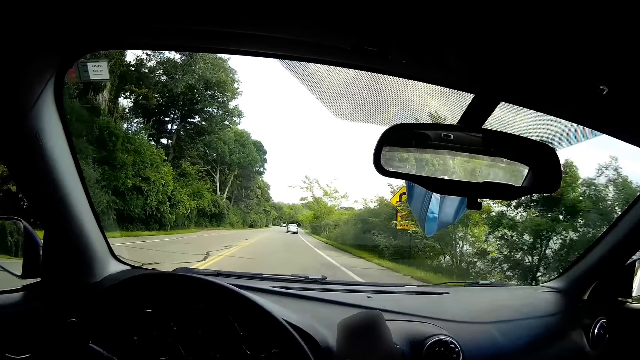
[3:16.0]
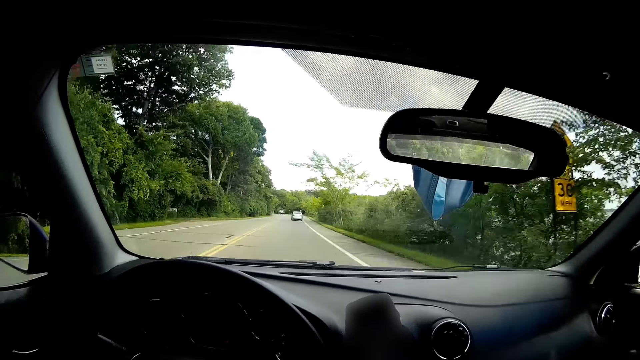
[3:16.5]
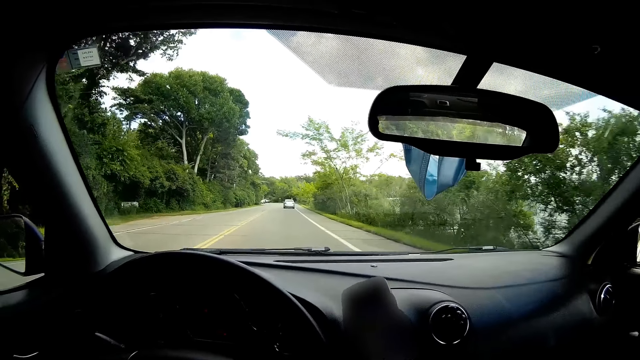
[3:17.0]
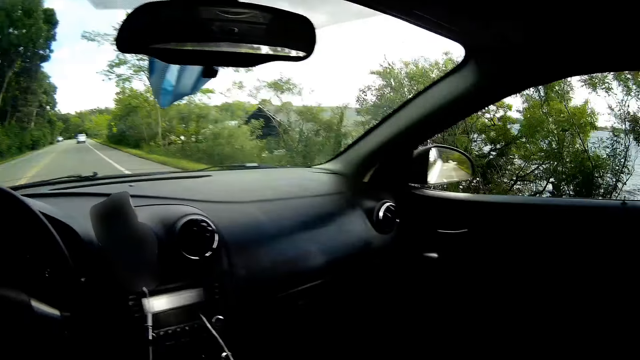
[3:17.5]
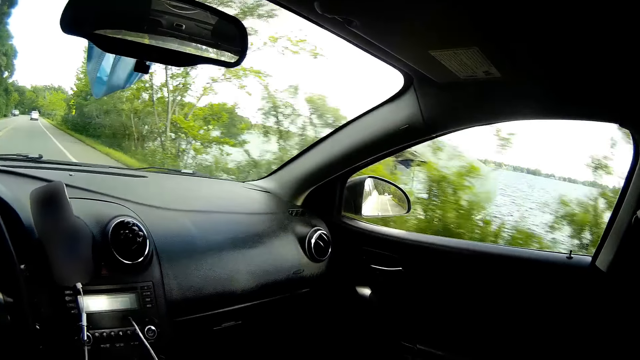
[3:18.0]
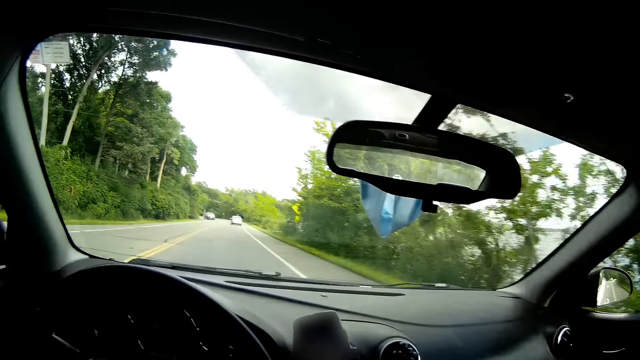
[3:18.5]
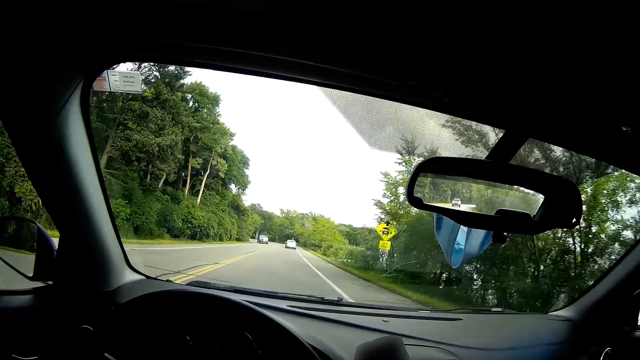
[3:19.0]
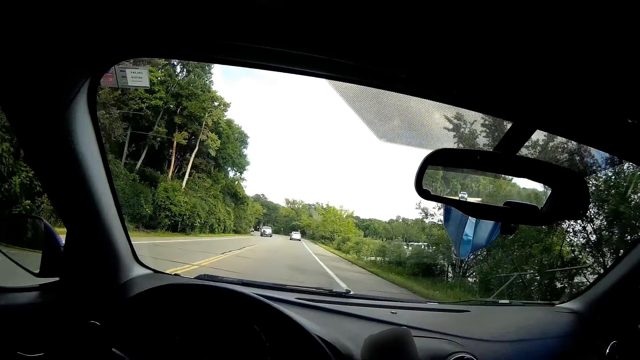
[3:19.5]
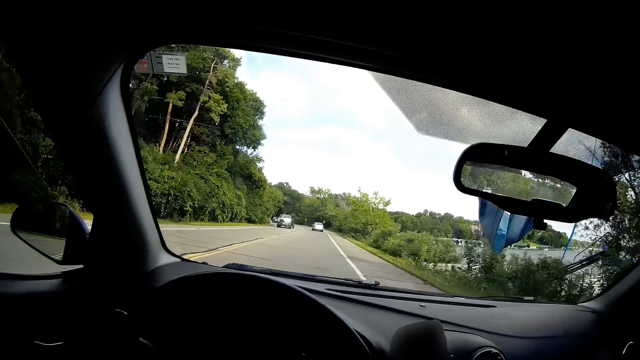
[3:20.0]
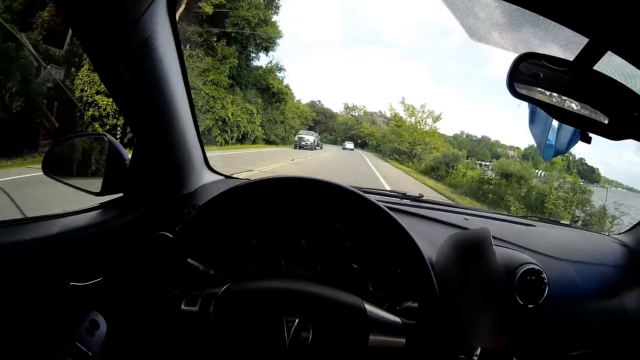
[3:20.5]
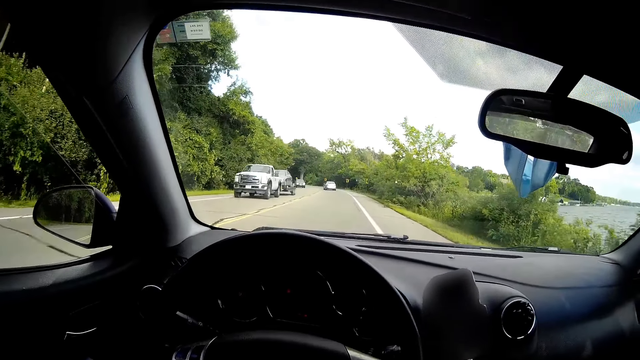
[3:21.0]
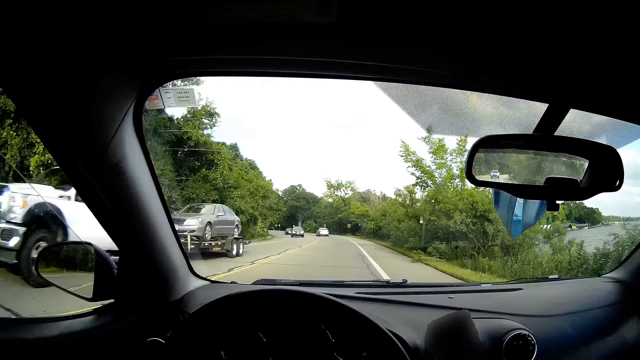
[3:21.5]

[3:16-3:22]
The camera wearer drives and looks around.

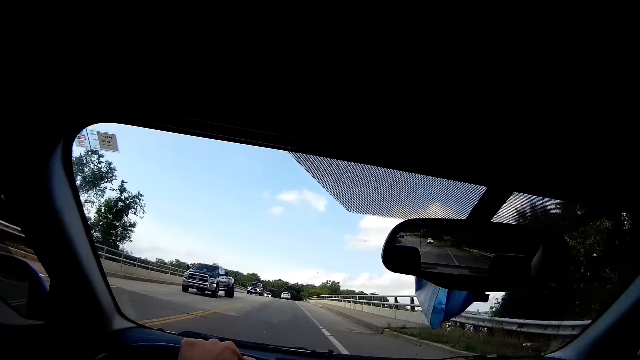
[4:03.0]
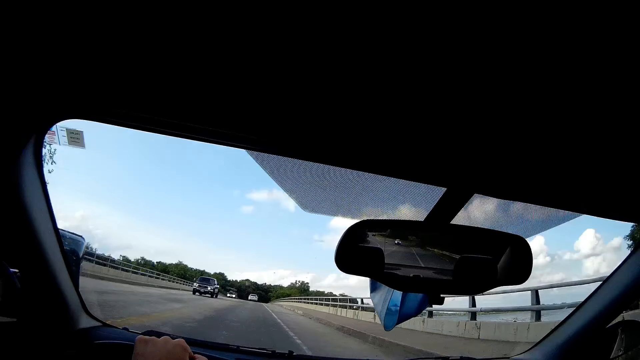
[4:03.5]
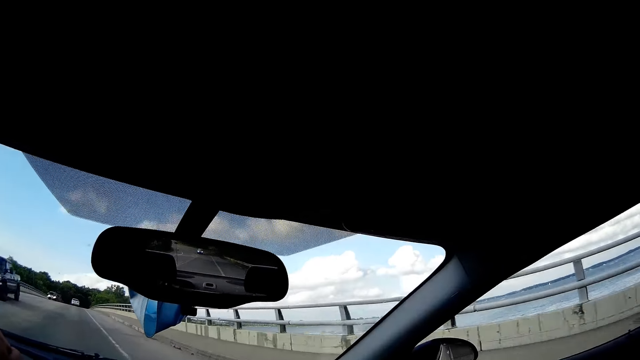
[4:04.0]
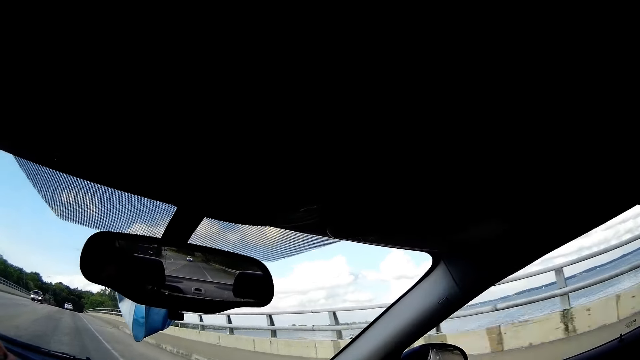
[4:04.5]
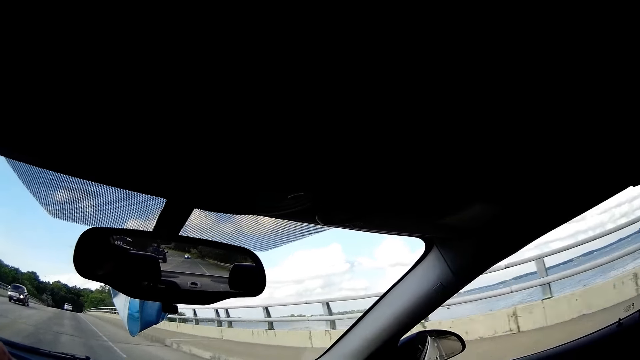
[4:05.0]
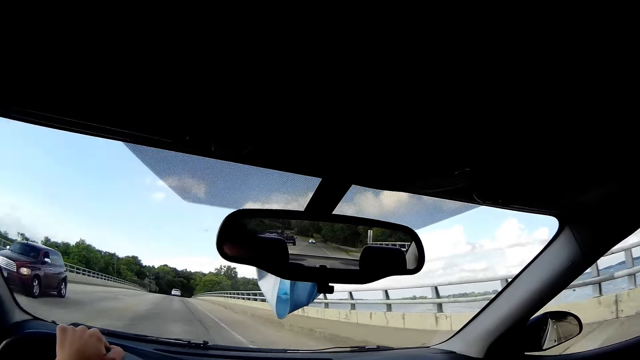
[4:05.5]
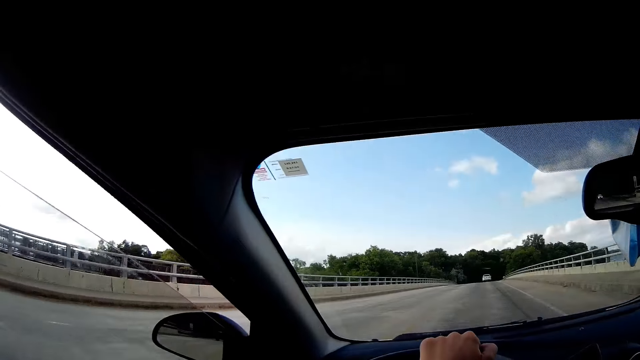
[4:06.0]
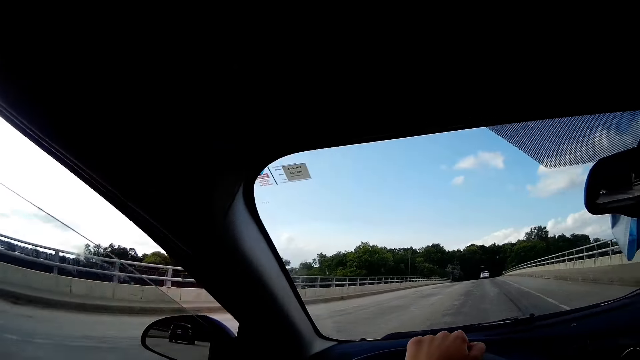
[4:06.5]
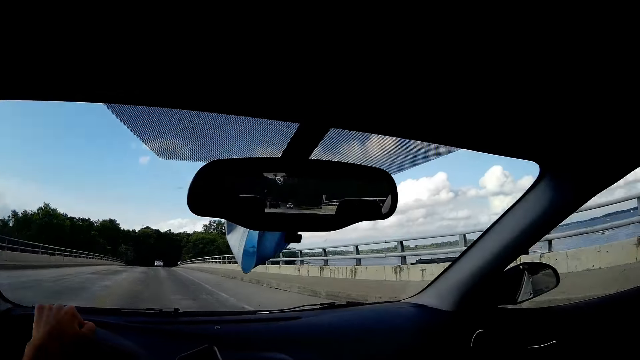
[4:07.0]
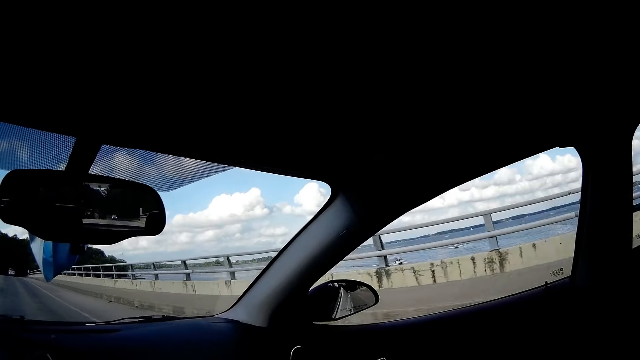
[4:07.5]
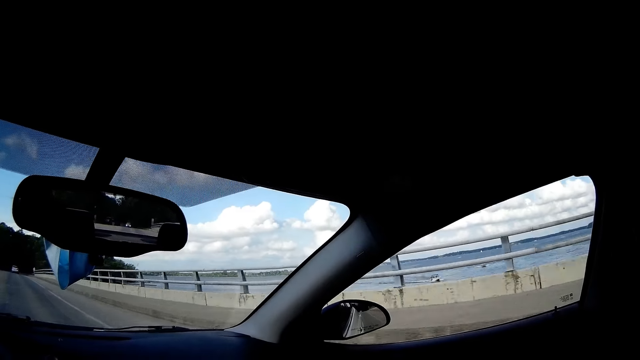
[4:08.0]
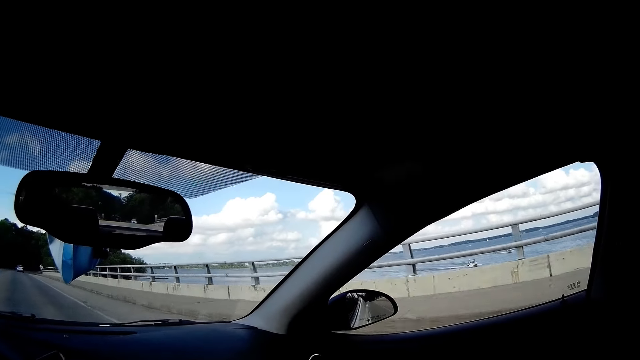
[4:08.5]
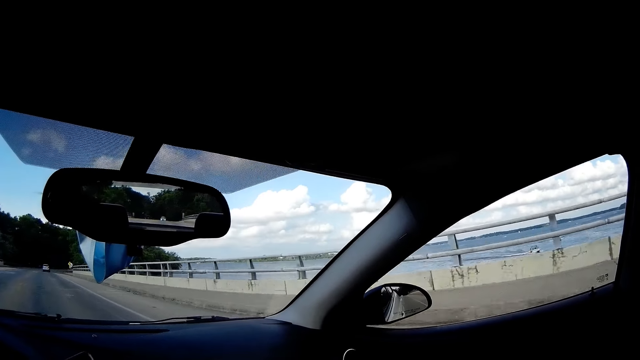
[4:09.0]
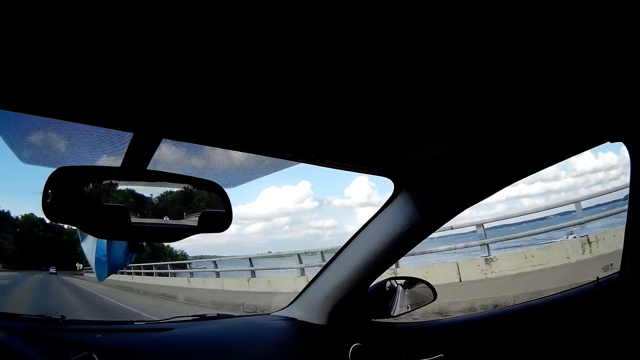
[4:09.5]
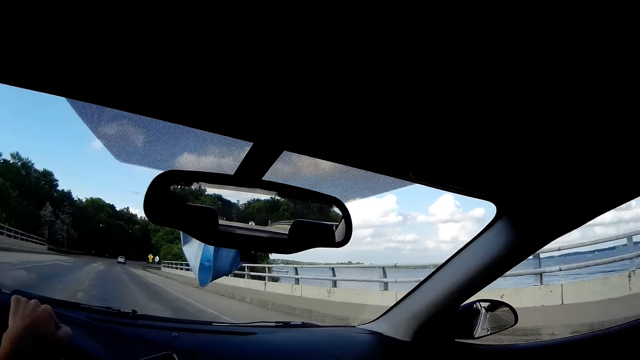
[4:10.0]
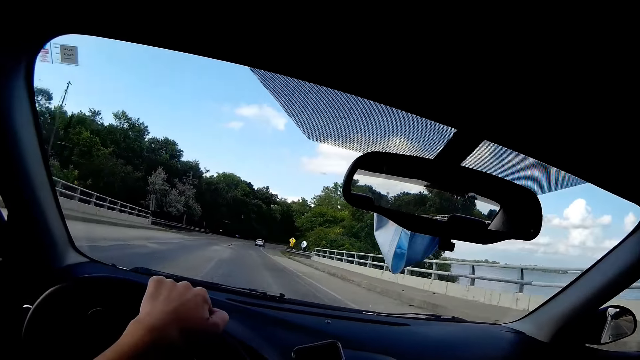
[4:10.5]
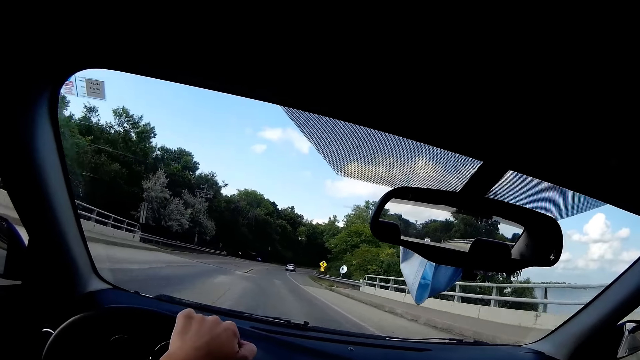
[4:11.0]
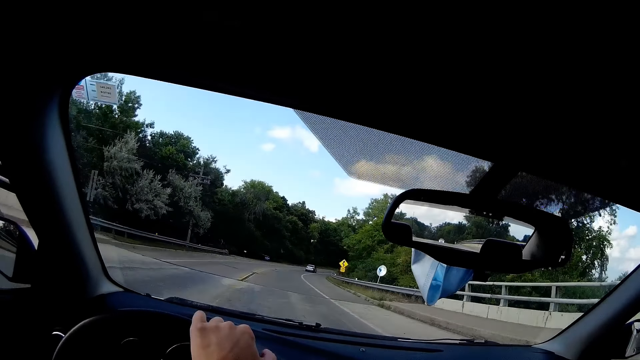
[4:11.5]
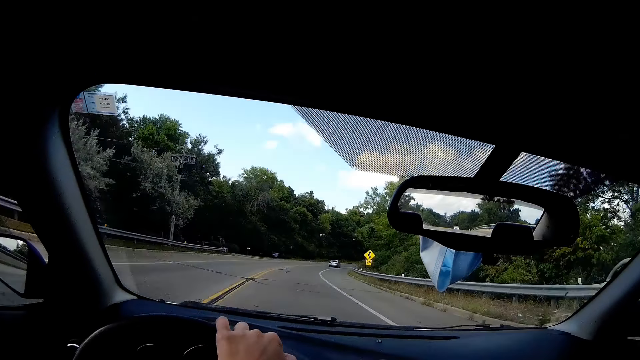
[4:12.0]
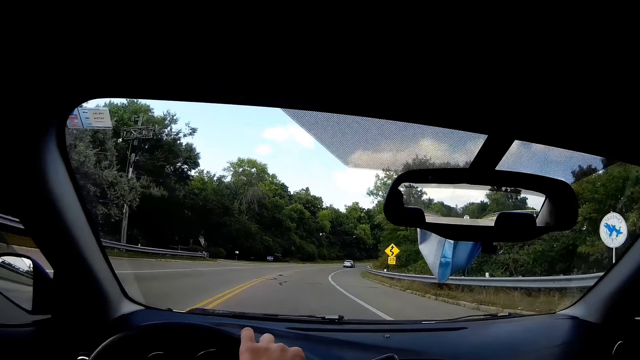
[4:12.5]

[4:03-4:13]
The camera wearer drives and looks around. They drive and look around. They drive and look around.

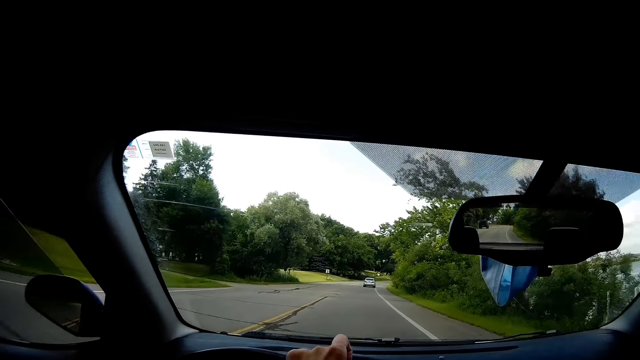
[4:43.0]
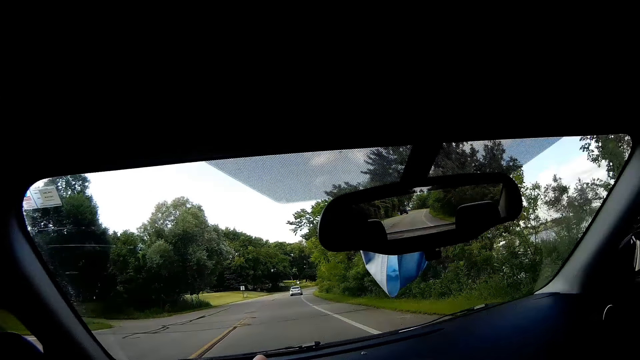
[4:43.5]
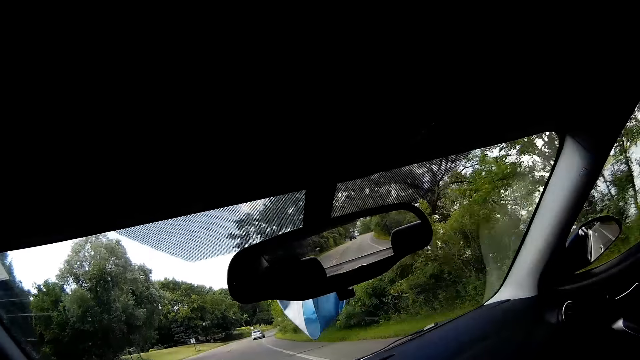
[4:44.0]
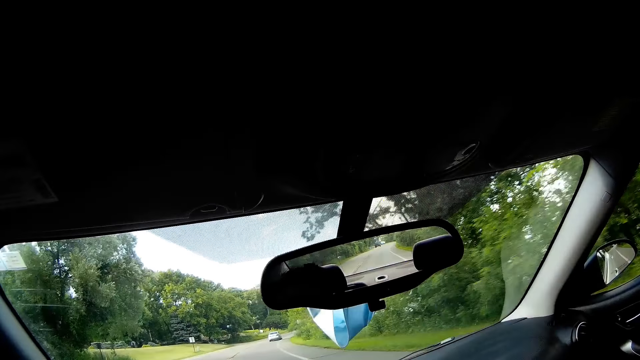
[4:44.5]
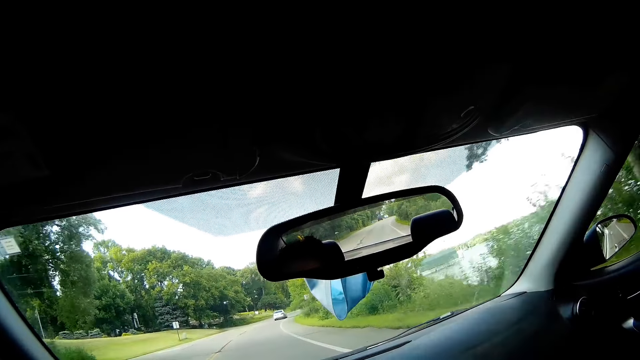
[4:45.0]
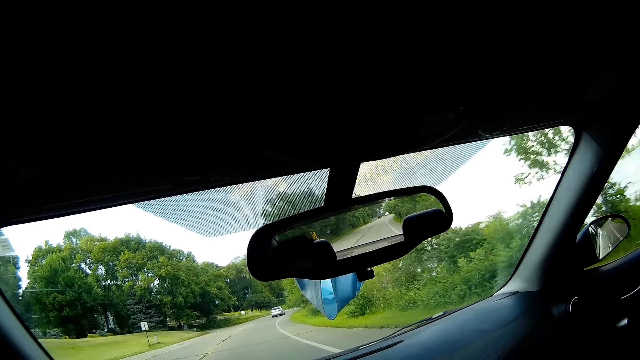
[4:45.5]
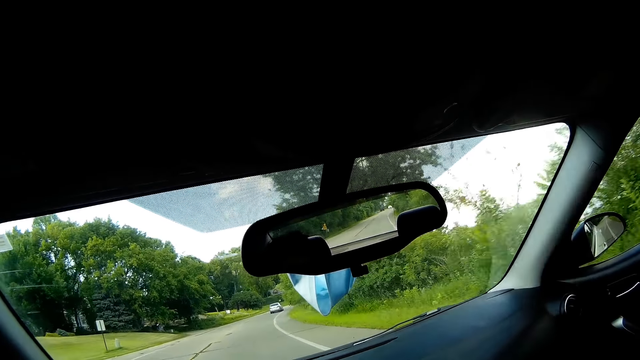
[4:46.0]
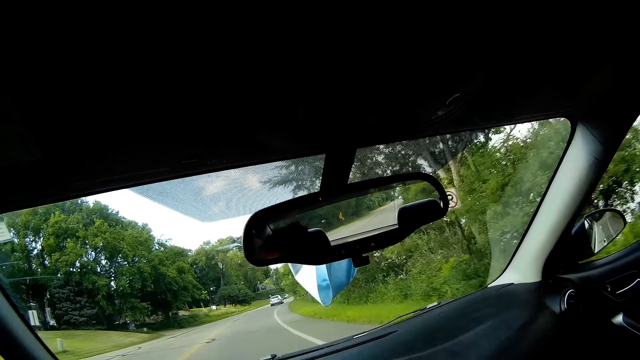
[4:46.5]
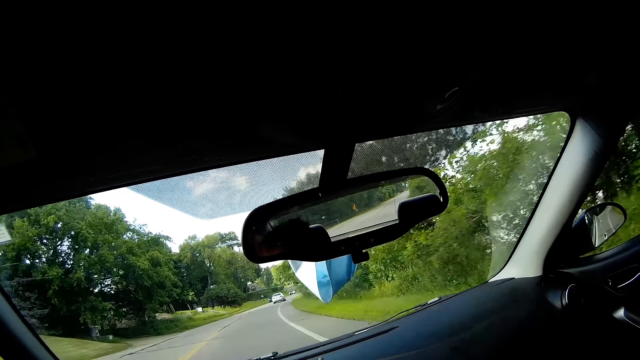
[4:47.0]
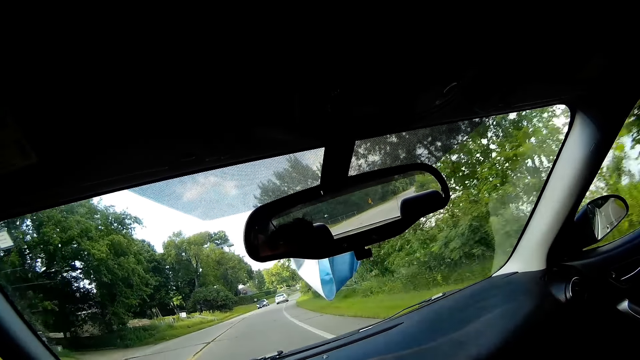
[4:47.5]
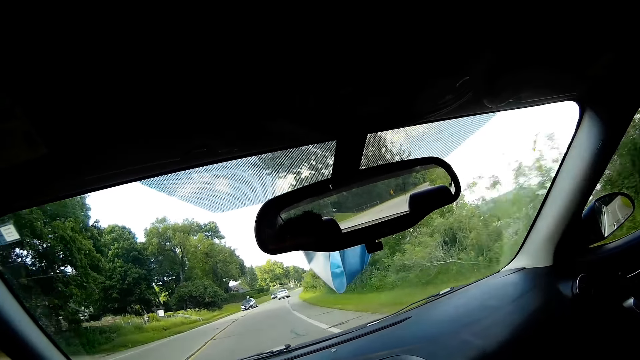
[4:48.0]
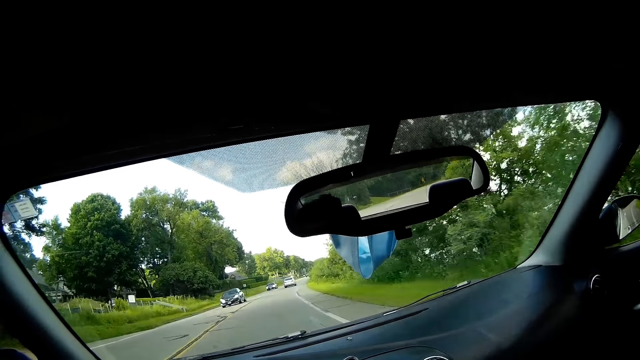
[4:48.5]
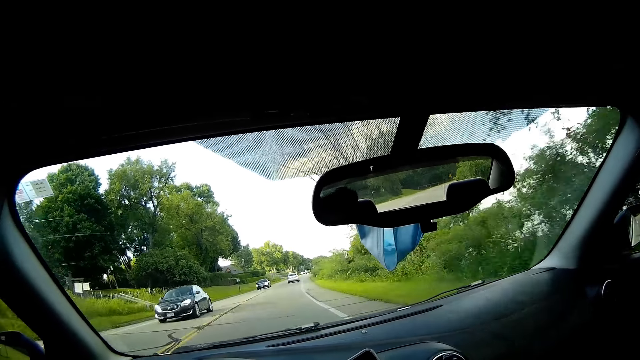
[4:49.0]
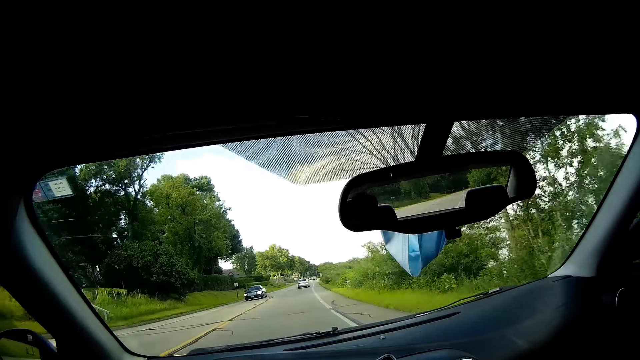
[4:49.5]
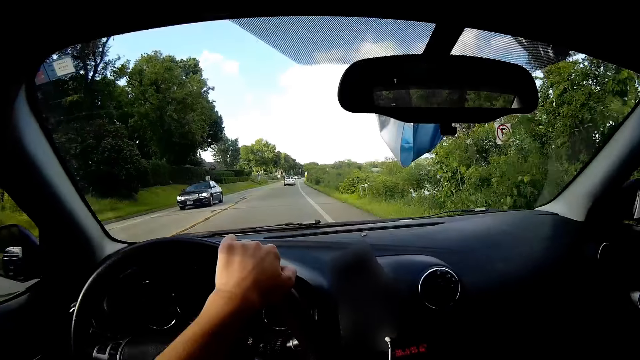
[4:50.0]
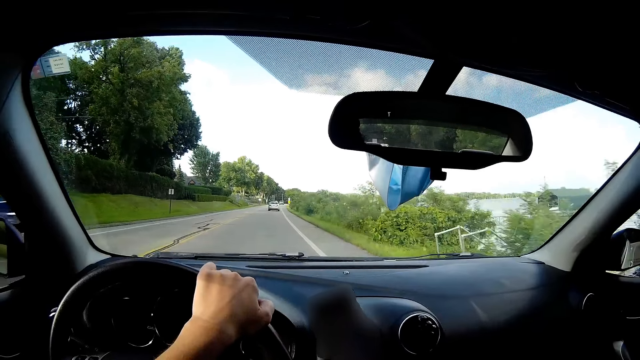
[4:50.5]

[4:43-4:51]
The camera wearer drives and looks around. A black car drives past the camera wearer. The black car drives past them again.
